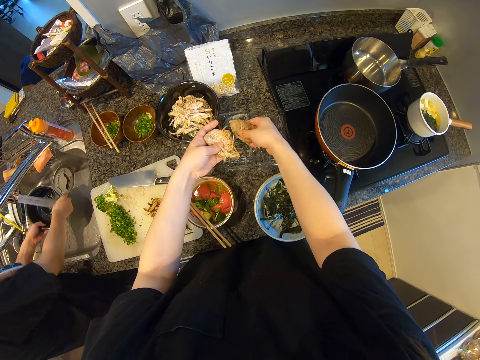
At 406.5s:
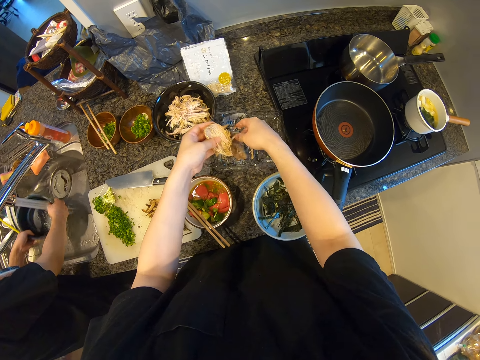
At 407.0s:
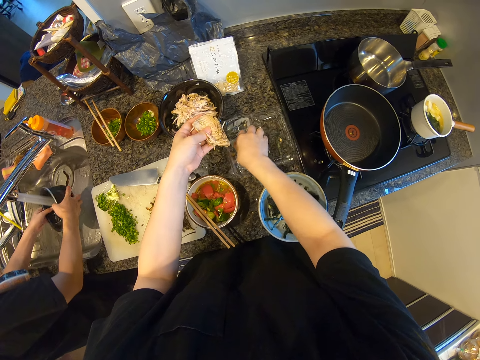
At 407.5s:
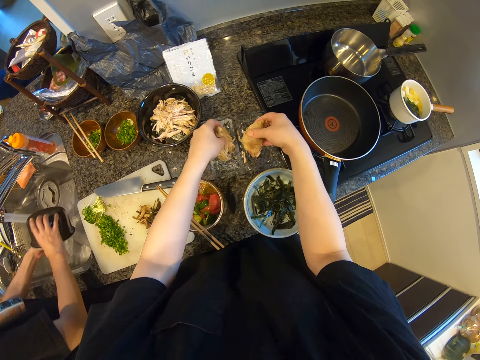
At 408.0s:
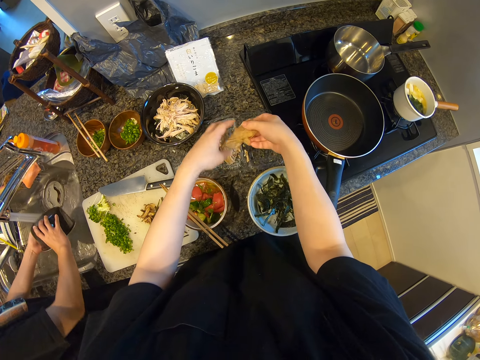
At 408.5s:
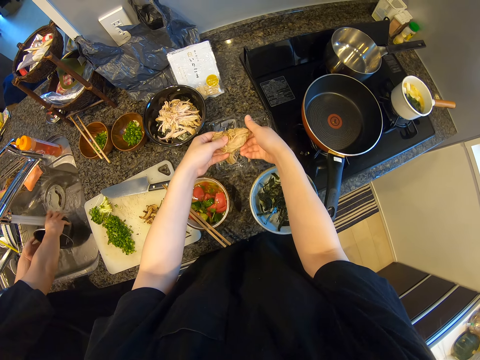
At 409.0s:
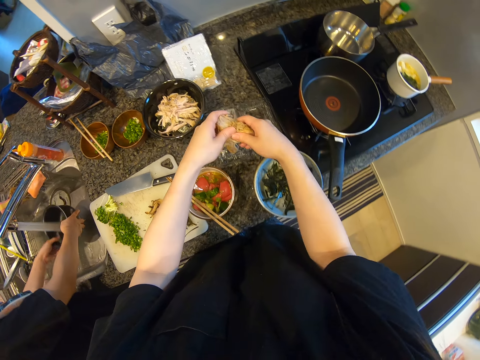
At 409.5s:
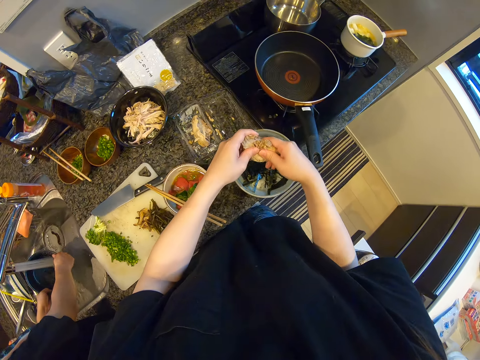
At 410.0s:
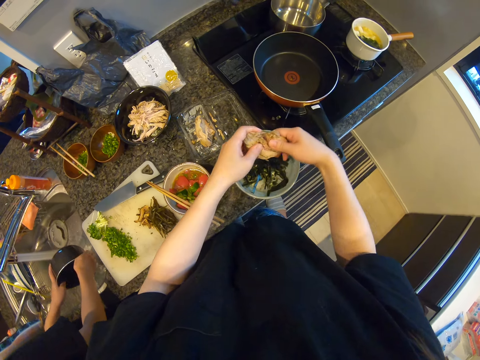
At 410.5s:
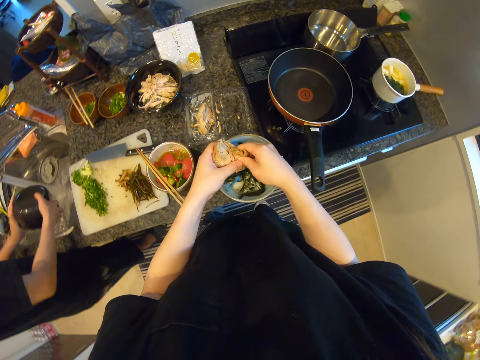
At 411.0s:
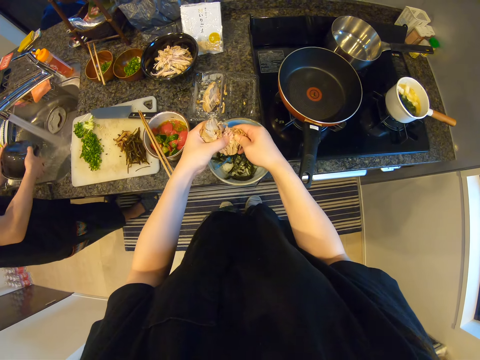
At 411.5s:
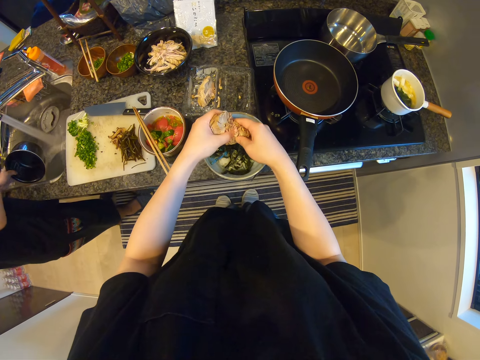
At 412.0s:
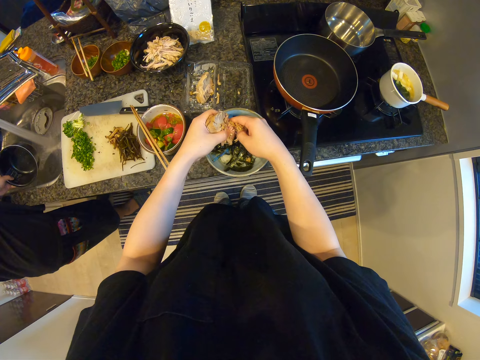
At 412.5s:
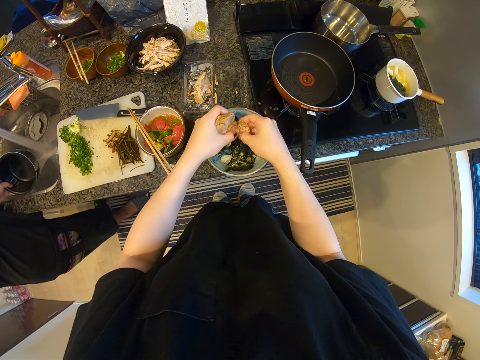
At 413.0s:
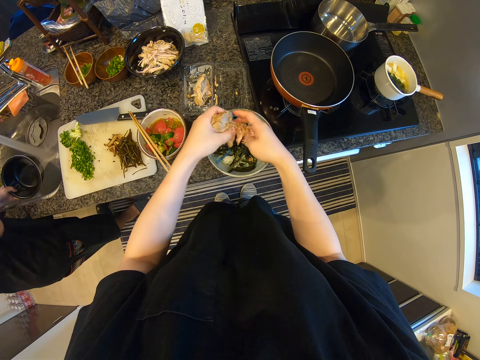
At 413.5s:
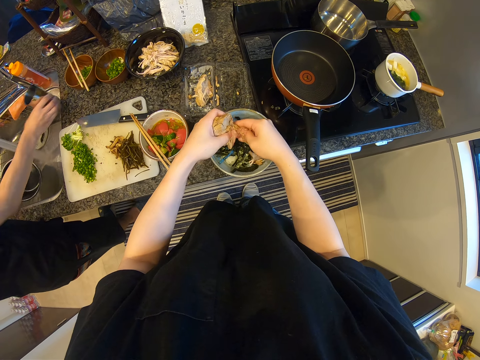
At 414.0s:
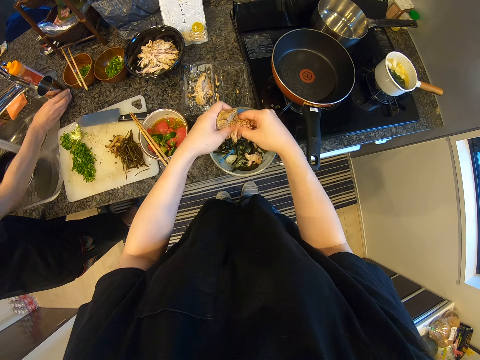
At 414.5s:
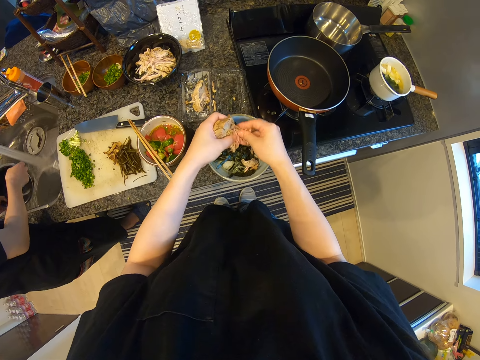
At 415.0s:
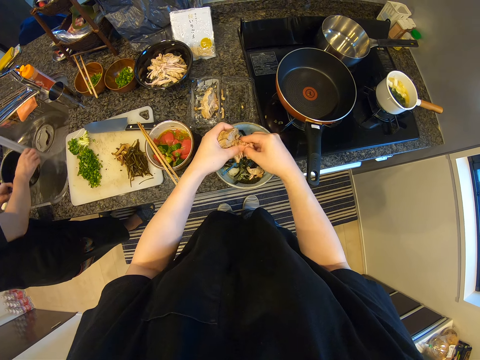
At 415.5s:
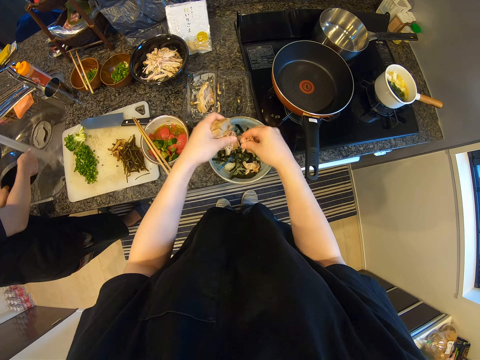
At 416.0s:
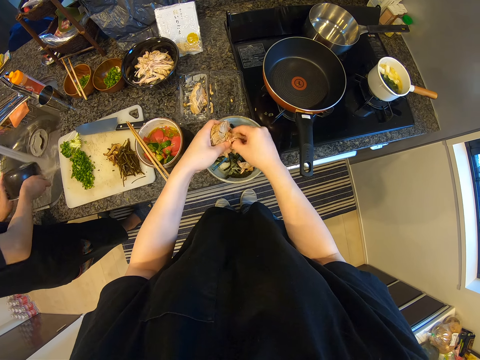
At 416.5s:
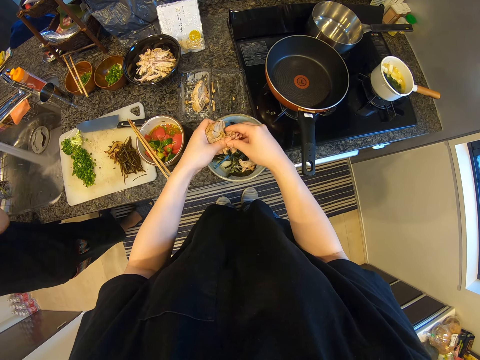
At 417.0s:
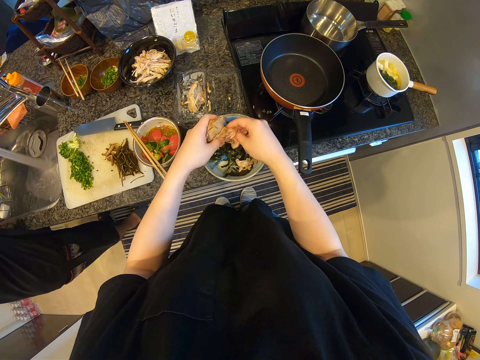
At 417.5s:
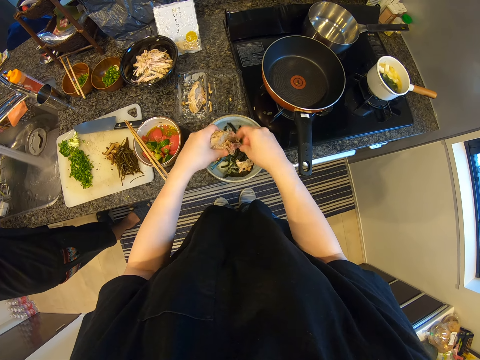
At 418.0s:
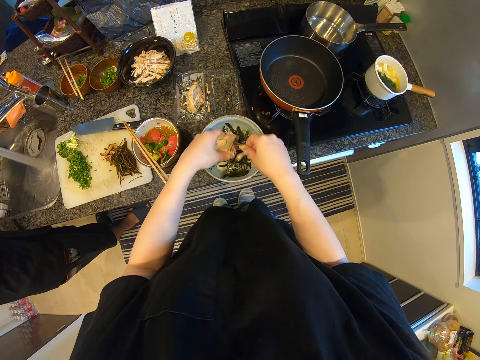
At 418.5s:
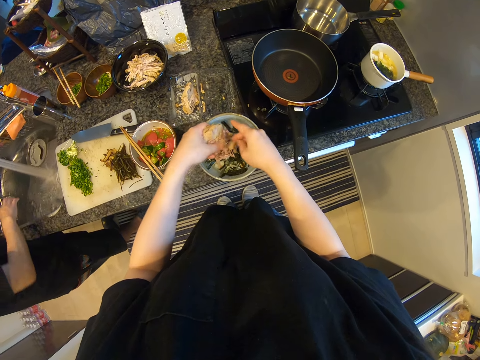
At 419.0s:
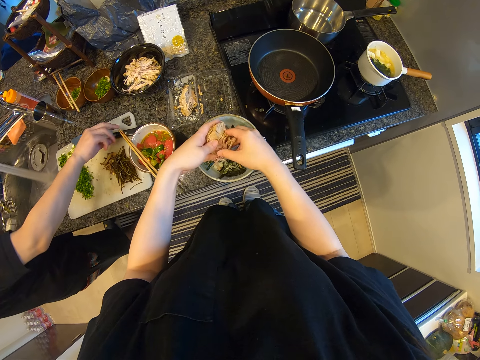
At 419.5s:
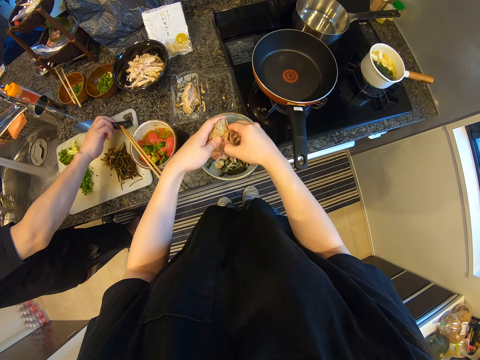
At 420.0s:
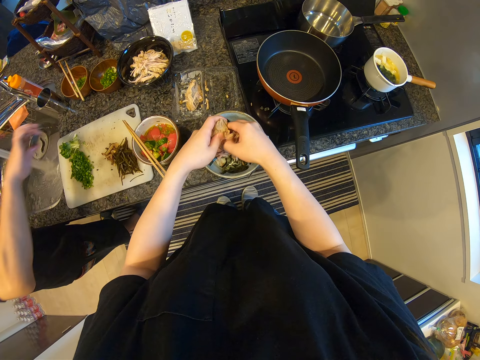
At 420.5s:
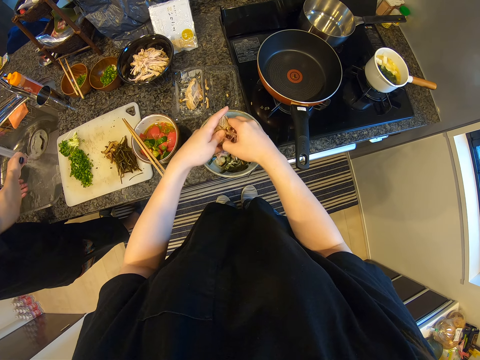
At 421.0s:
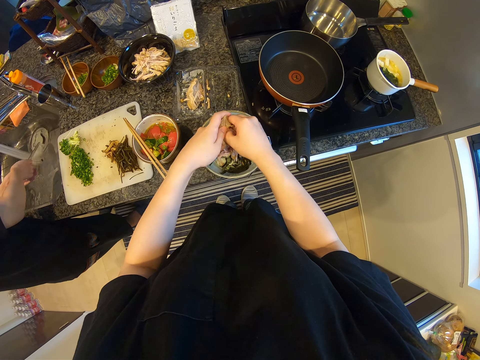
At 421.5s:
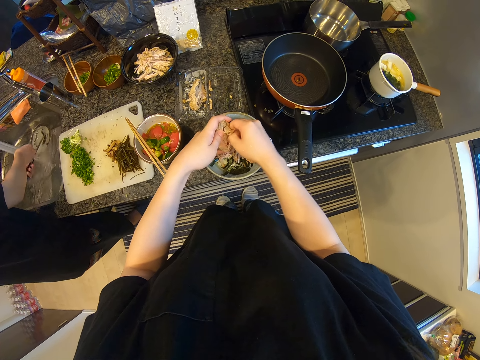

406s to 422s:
The camera wearer places a piece of the meat in a plastic tin. They pick up the piece of the meat in the plastic tin. They place the other piece of the meat in the plastic tin. They cut the piece of the meat. The man converses with the camera wearer. The camera wearer cuts the piece of the meat.

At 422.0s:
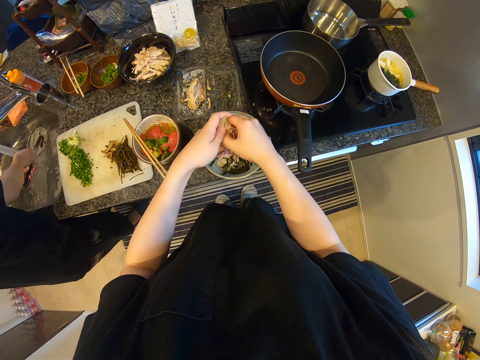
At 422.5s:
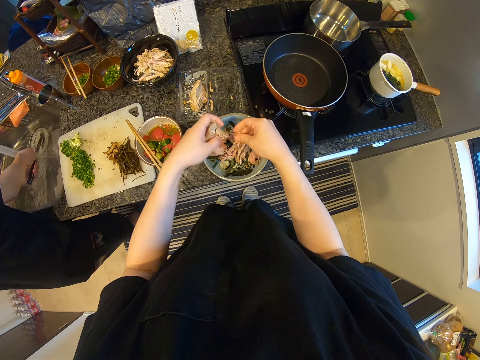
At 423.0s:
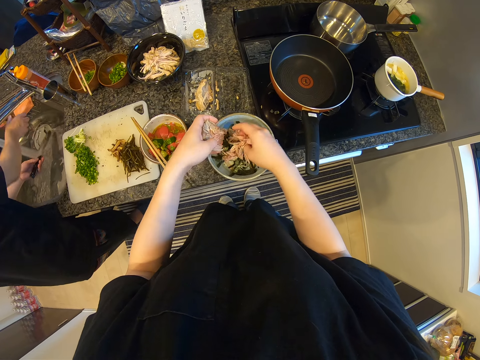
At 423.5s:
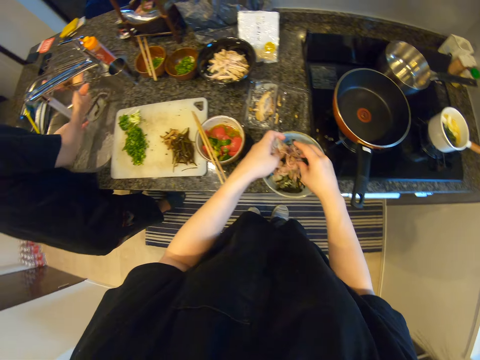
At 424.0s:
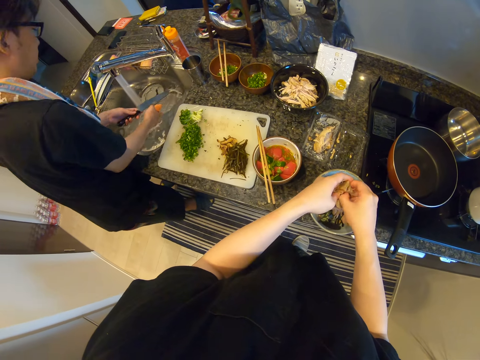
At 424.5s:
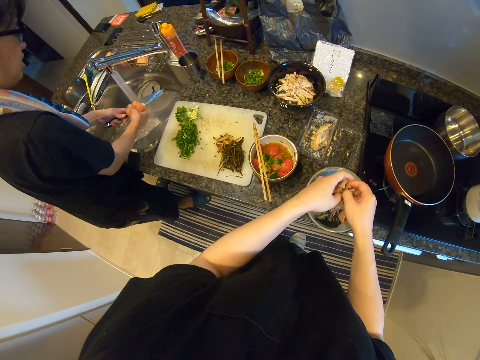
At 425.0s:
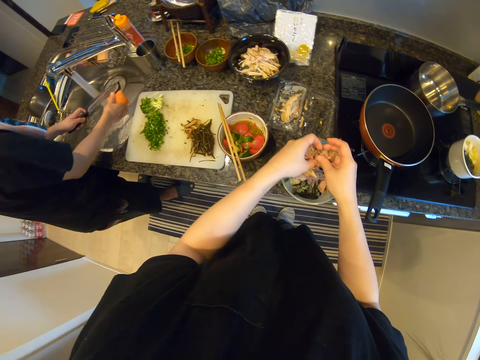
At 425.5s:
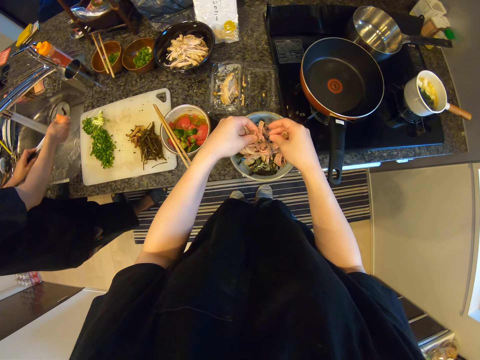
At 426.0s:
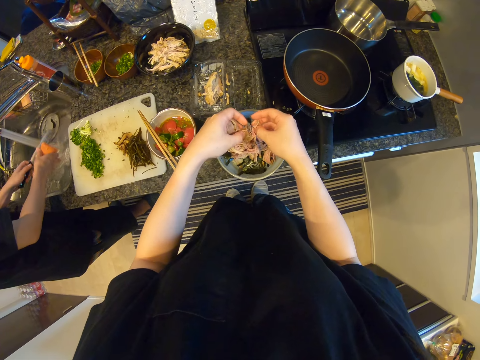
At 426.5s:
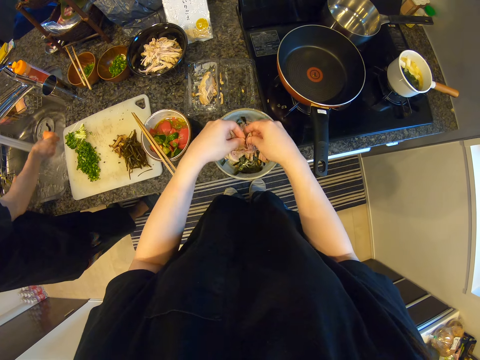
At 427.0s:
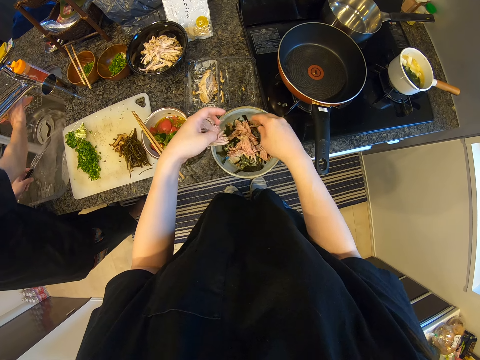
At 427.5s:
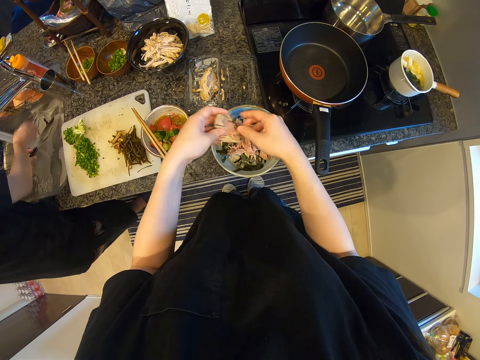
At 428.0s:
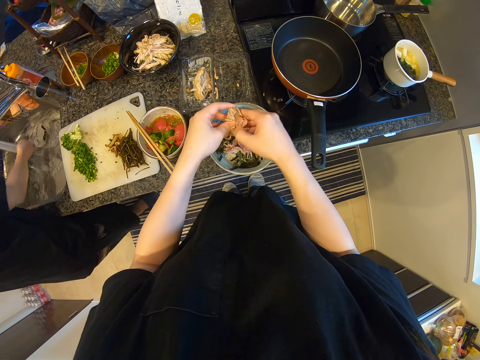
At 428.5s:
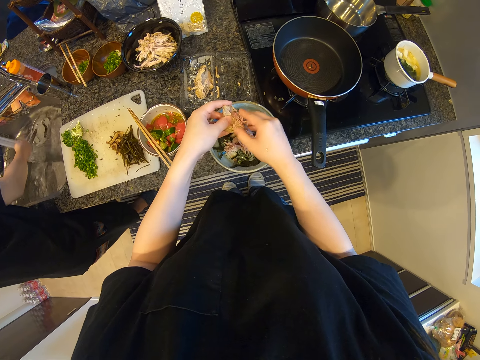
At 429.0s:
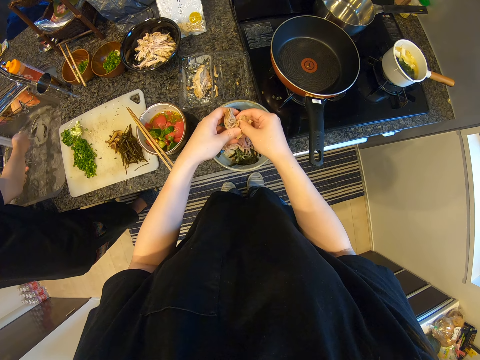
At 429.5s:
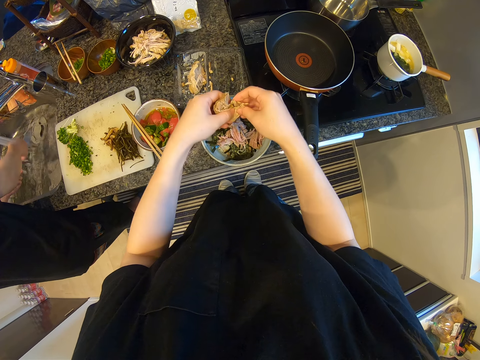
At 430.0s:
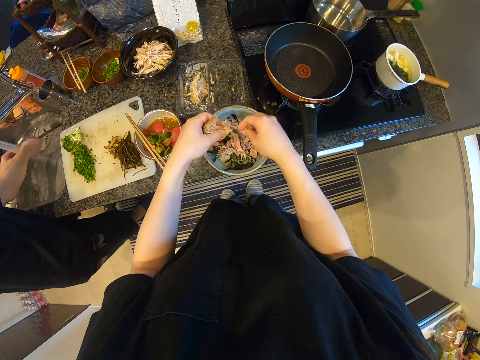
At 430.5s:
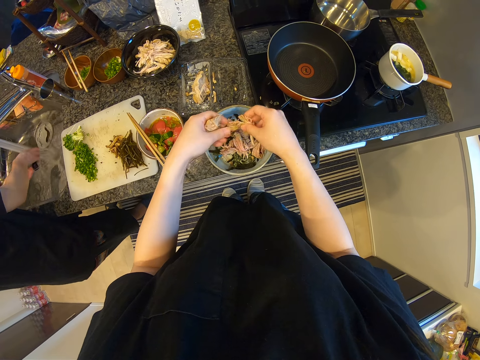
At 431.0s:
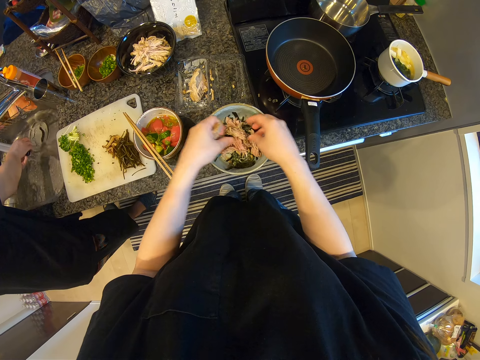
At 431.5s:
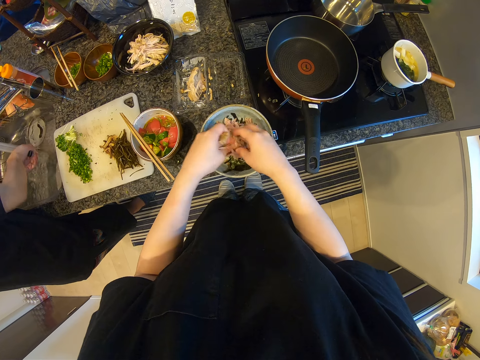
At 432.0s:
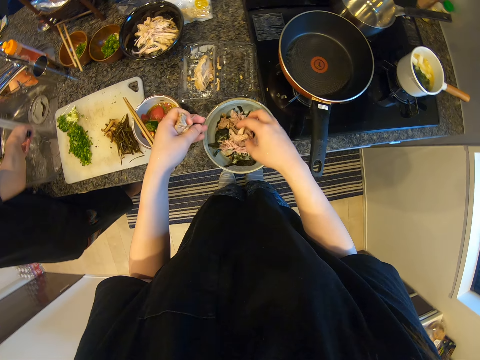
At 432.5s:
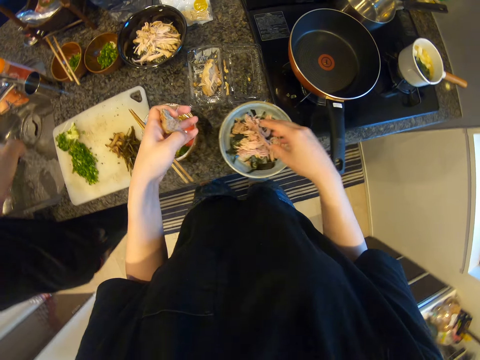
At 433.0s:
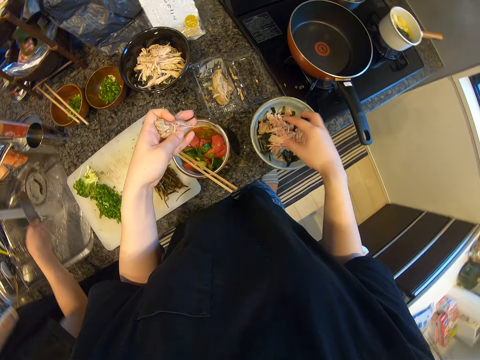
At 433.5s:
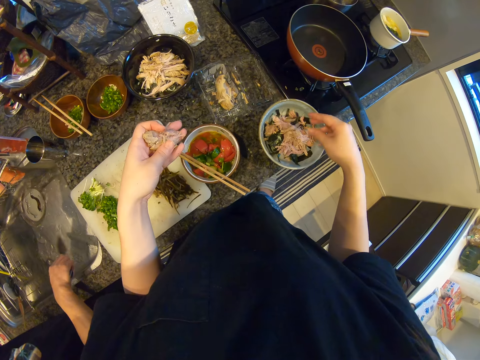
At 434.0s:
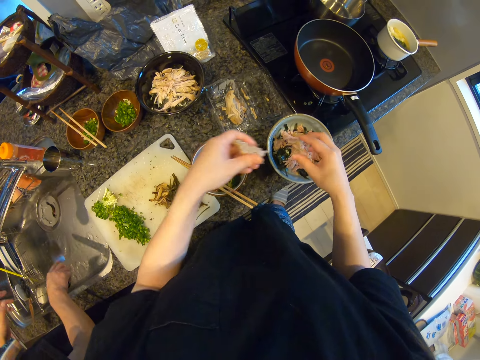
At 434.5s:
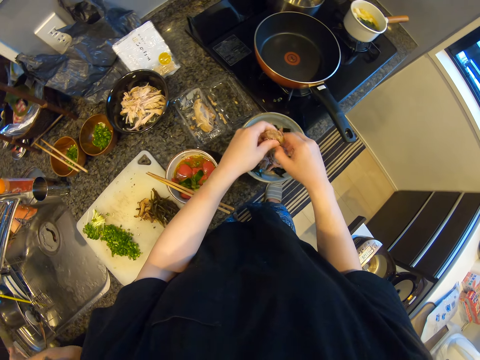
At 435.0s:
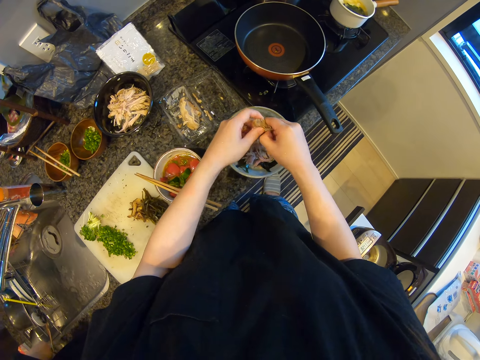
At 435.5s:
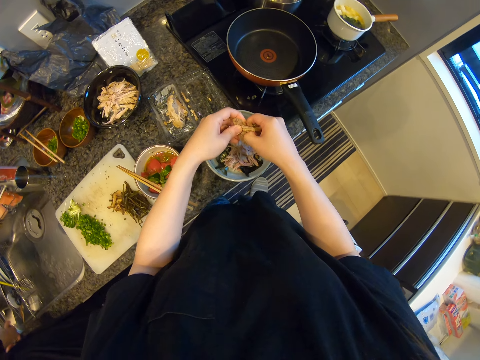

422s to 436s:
A man converses with the camera wearer. The camera wearer converses with the man. The man converses with the camera wearer. The camera wearer converses with the man.
